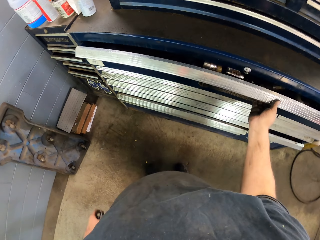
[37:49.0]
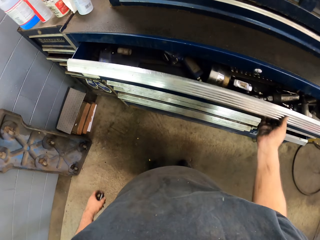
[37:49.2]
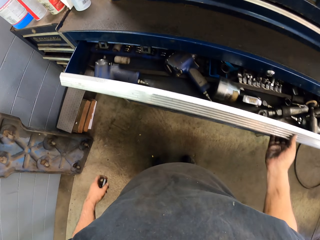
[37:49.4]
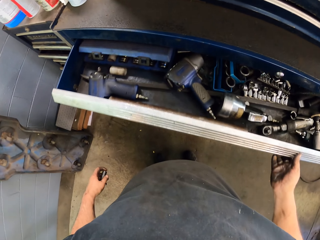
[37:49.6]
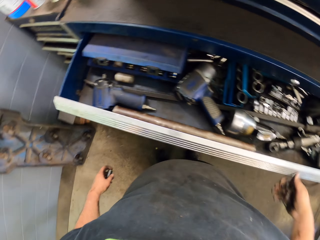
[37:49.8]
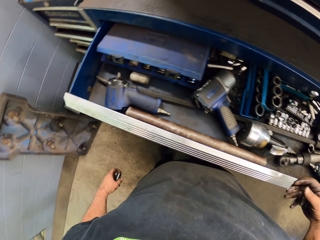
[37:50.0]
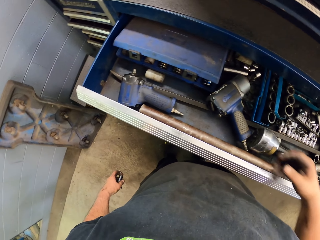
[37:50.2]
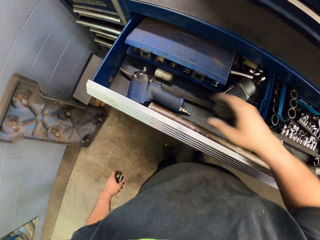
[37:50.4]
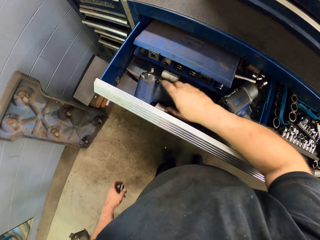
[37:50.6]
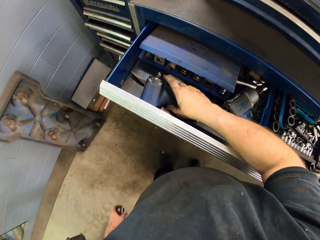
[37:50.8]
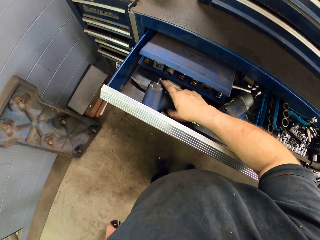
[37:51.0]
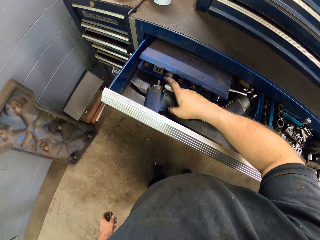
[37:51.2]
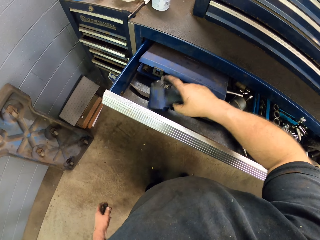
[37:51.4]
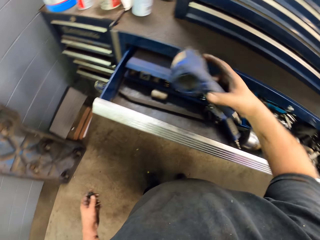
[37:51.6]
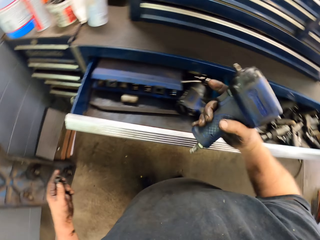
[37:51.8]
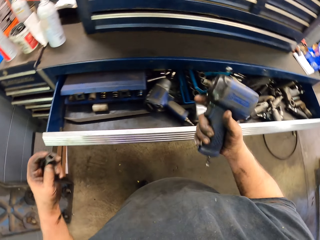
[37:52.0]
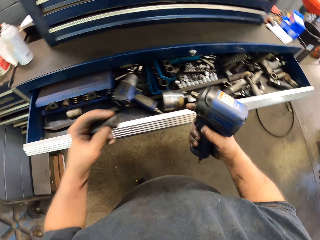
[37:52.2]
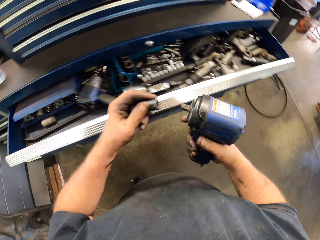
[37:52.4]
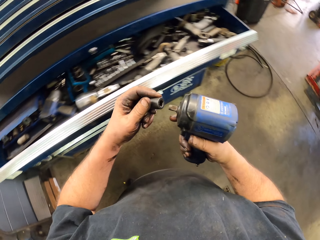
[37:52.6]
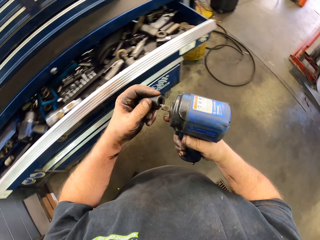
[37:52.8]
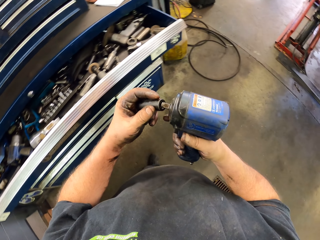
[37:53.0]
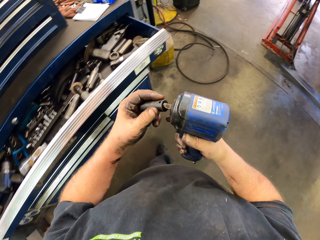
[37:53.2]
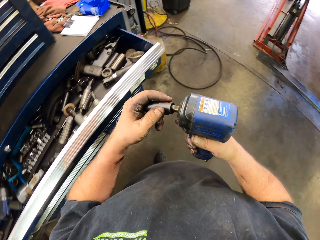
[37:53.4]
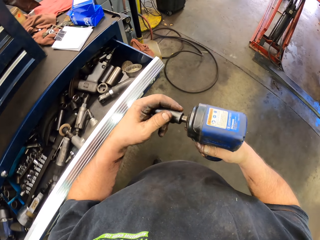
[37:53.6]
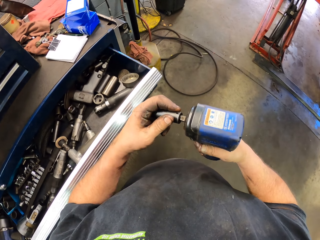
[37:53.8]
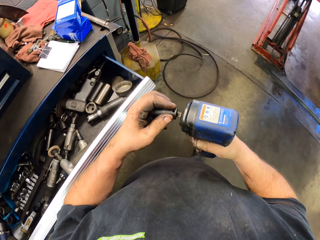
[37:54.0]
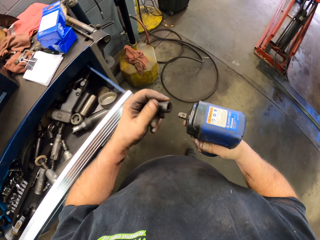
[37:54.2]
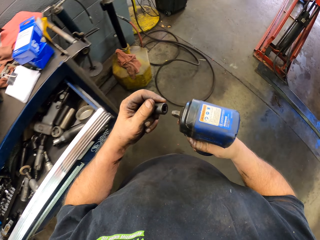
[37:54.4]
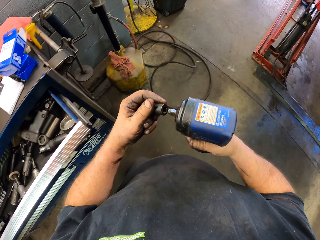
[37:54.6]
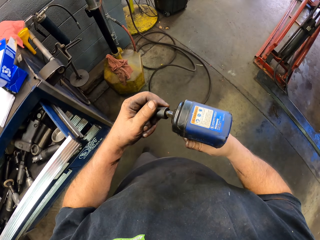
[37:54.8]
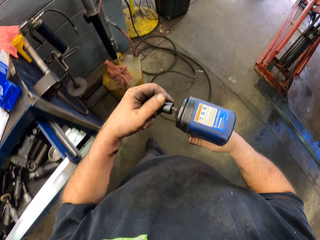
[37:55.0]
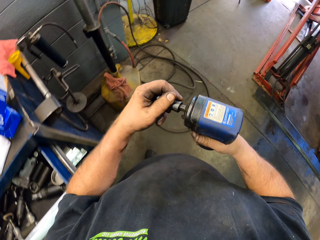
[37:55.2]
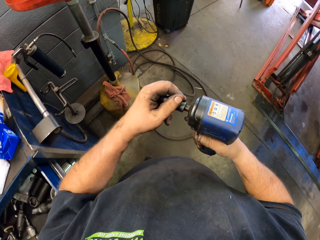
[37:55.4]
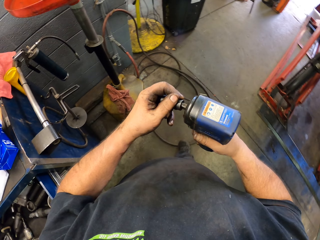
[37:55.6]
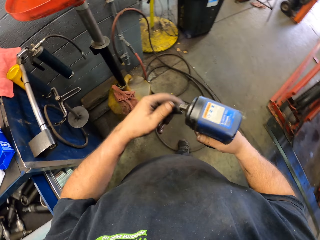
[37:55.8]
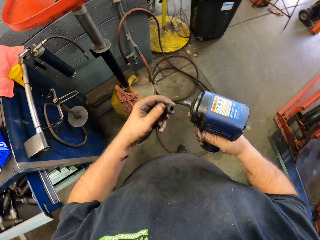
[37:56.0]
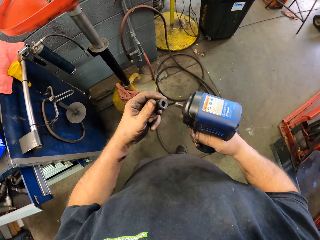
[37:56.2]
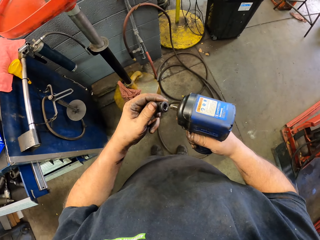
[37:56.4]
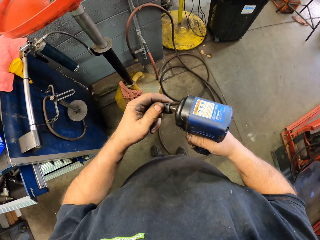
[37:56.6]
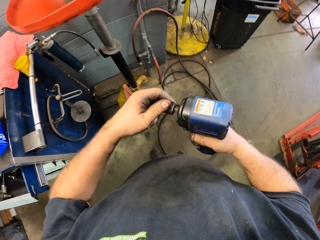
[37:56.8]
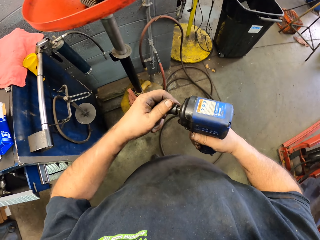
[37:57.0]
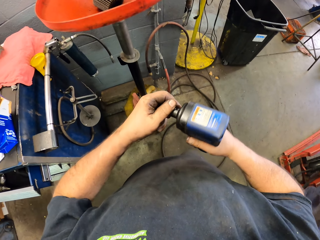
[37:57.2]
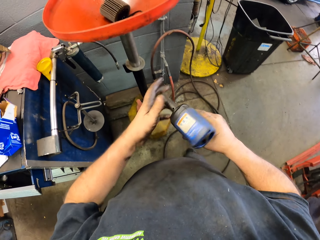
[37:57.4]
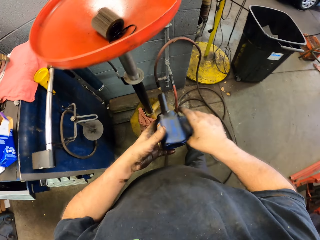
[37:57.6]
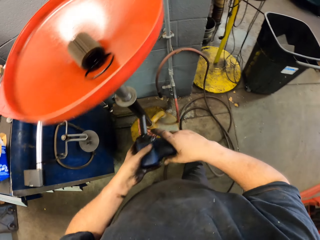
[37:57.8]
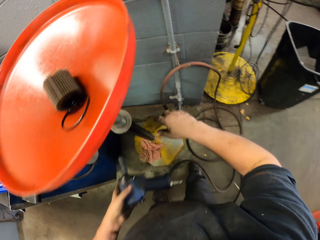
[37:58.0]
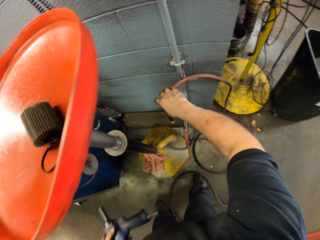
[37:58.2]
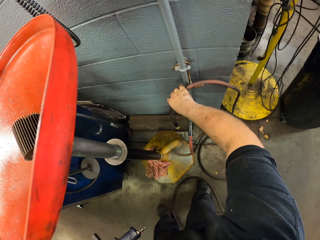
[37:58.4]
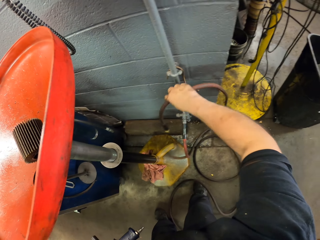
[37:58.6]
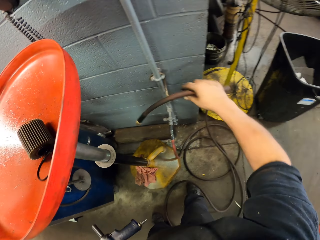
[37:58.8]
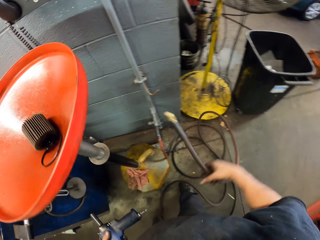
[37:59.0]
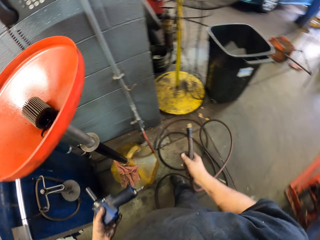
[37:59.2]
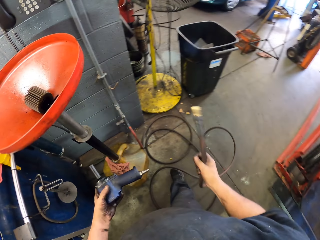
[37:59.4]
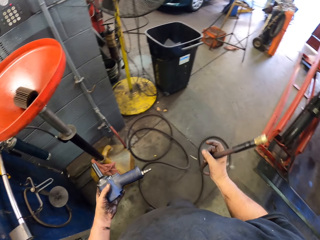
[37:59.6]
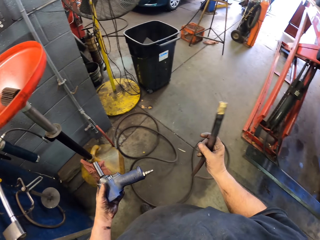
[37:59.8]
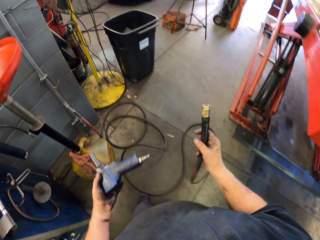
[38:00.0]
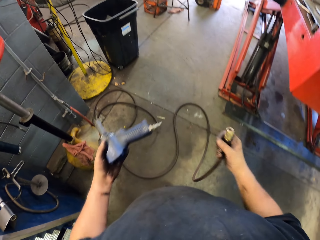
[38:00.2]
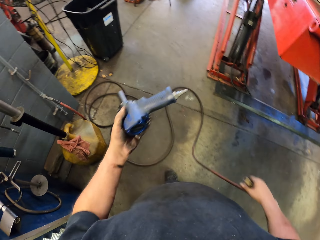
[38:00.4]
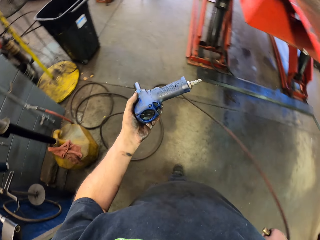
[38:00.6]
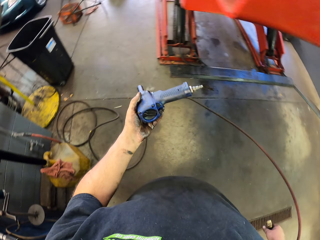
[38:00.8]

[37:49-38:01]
The camera wearer picks up an impact wrench or drill machine. They close the drawer. They attach a rotor cylinder on the impact wrench. They take a pipe.

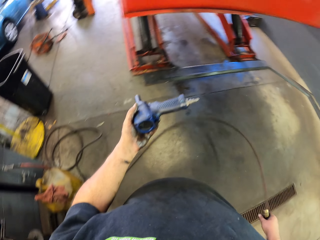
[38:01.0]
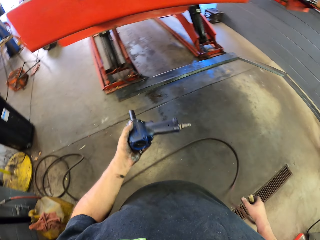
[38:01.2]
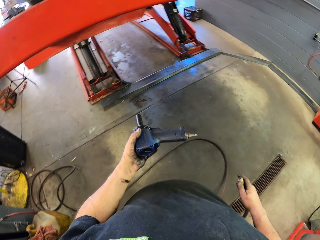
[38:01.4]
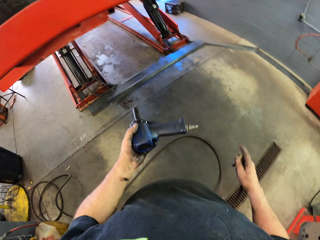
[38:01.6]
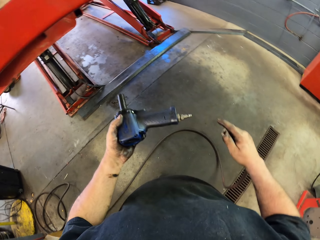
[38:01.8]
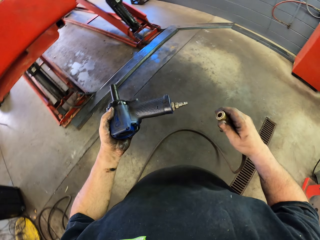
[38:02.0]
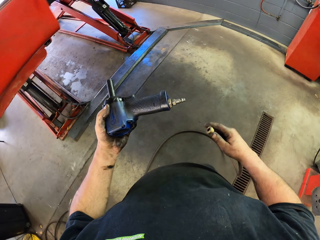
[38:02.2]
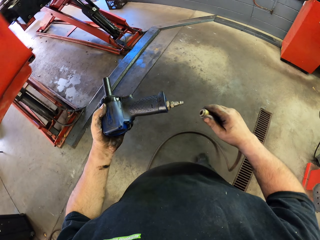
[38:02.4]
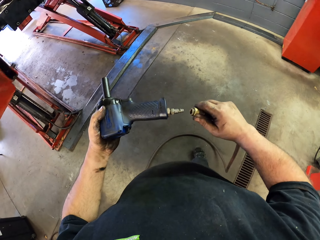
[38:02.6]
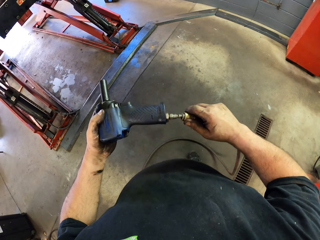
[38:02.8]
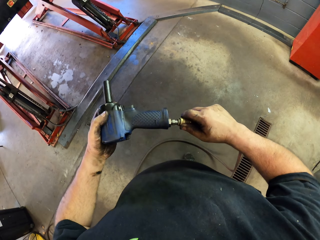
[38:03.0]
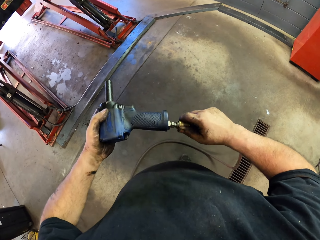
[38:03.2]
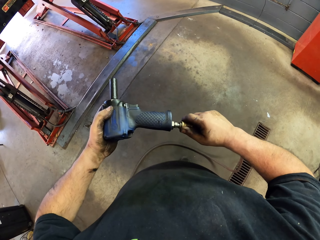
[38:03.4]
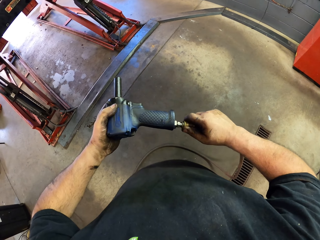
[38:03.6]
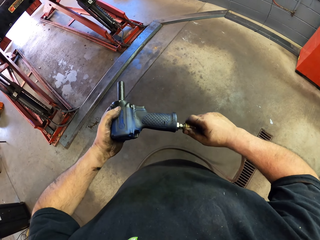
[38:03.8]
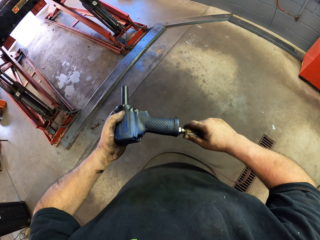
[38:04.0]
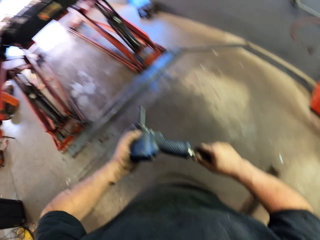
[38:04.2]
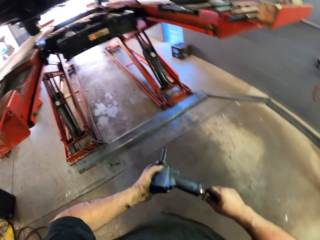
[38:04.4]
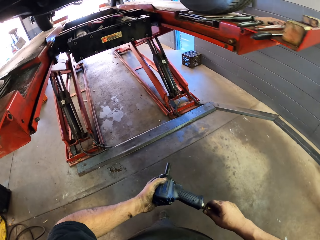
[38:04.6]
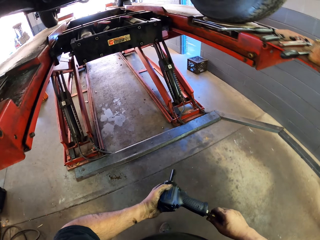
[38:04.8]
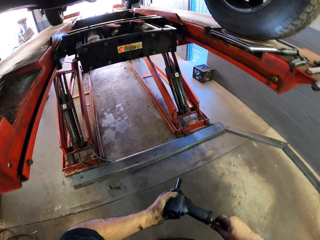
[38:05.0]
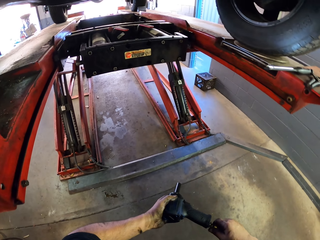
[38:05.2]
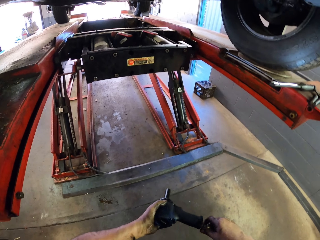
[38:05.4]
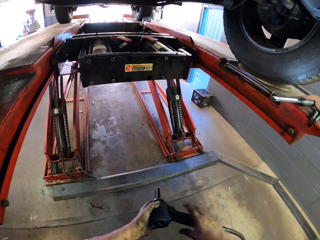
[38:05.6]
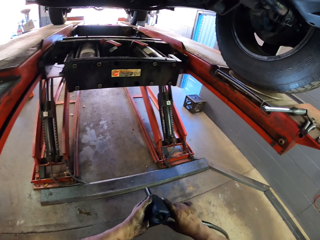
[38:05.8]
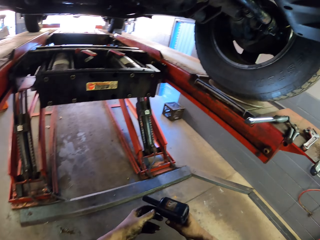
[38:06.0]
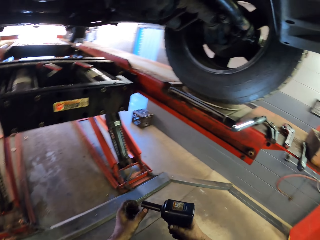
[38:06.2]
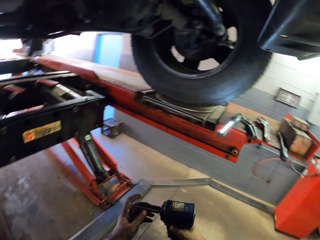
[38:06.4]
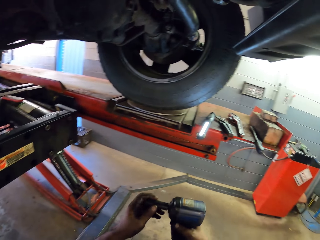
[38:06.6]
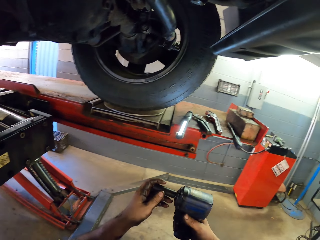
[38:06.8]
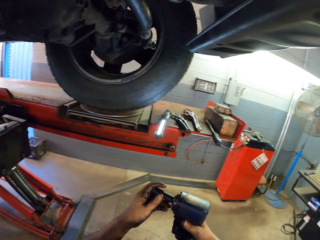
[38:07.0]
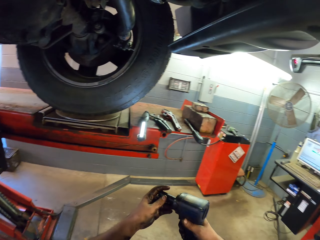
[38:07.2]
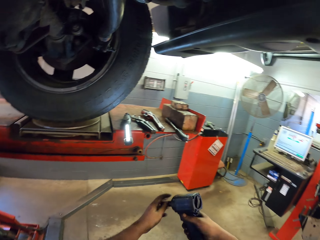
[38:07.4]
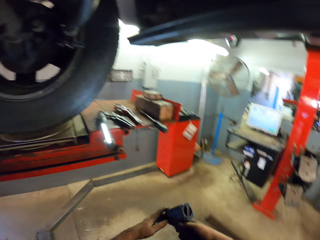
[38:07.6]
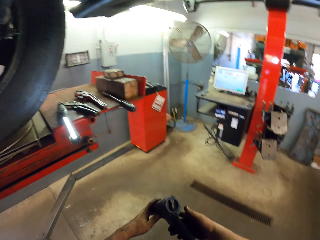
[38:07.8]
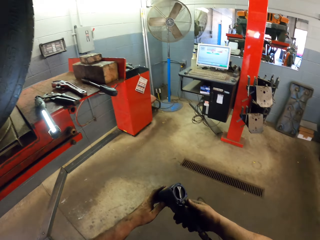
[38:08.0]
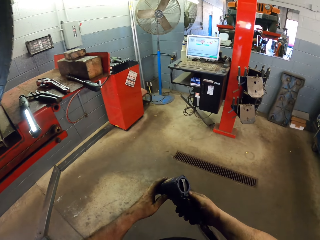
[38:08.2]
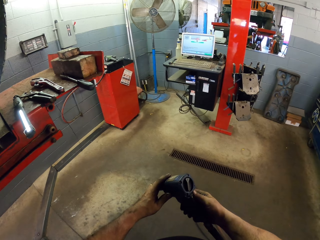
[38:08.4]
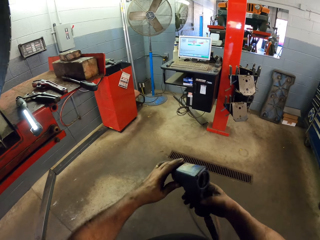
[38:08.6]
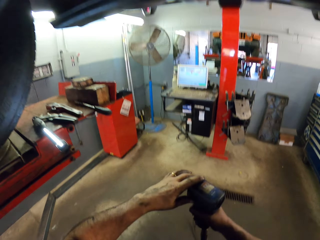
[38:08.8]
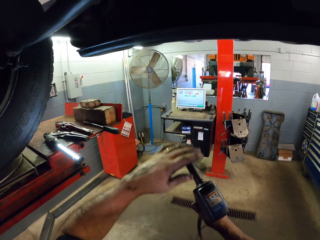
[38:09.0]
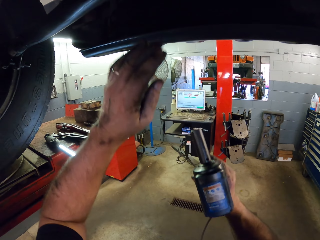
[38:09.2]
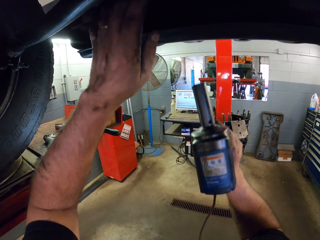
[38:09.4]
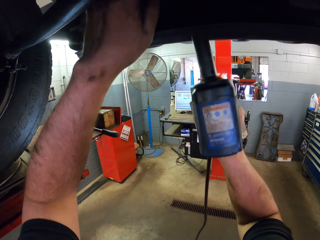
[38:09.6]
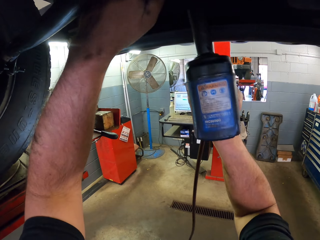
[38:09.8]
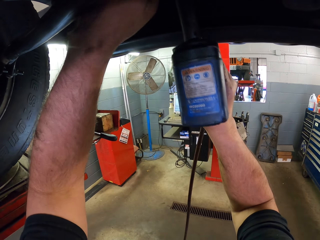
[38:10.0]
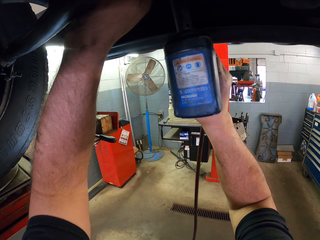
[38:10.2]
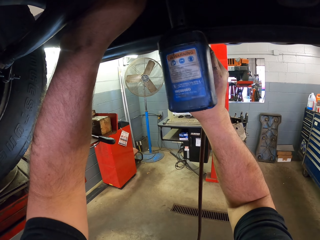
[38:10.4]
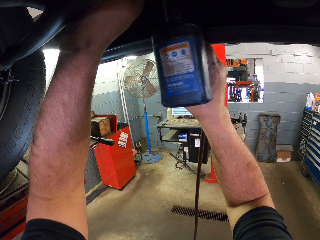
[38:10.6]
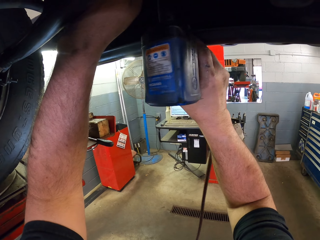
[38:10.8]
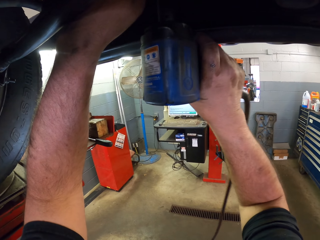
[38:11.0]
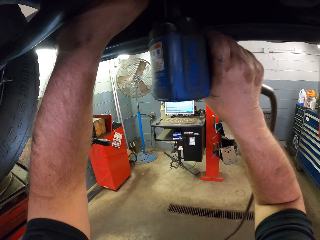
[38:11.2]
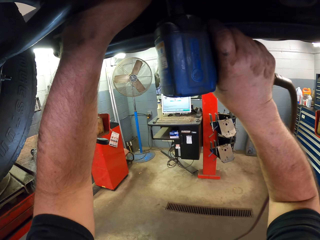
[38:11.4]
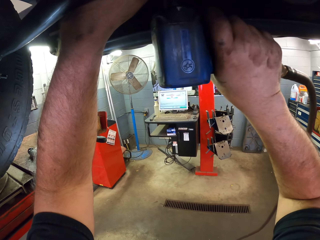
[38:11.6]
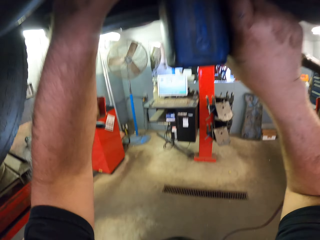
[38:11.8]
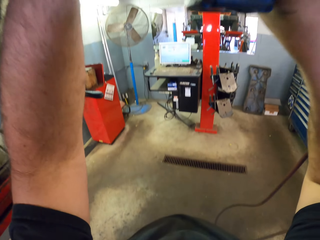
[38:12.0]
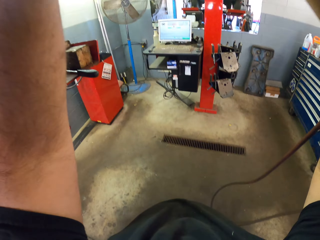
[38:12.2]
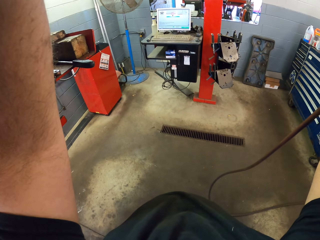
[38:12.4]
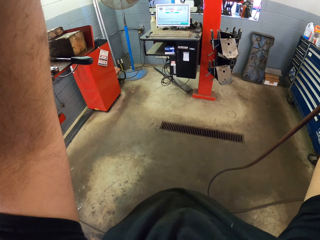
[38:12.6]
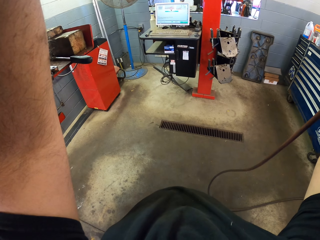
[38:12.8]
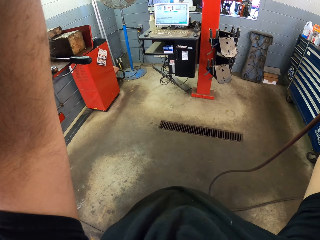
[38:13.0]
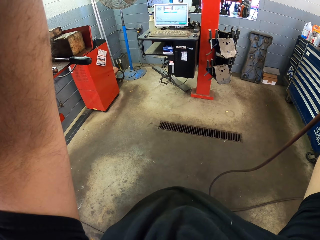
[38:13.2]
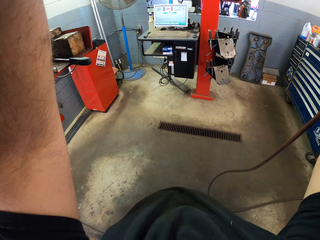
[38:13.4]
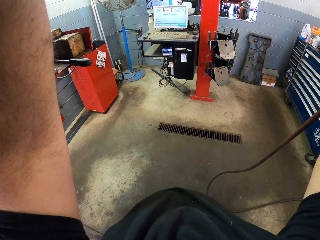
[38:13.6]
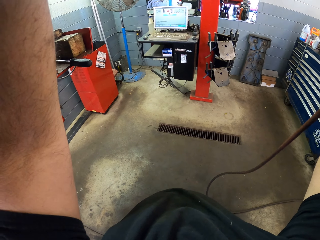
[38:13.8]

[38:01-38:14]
The camera wearer connects the impact wrench on a cord. They put the pipe on the drill machine. They touch the drill machine. They look under the car. They fix the wheel hub. They tighten with the impact wrench. They interact with a man.
